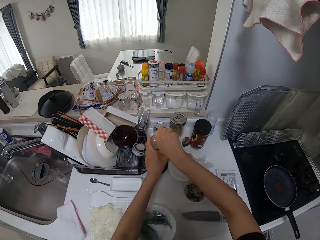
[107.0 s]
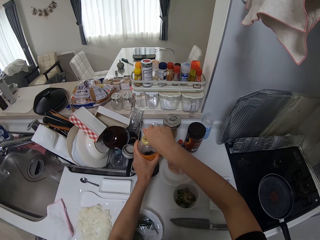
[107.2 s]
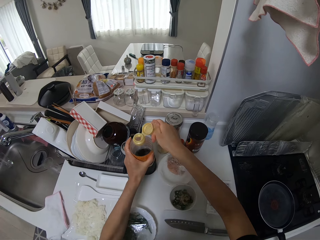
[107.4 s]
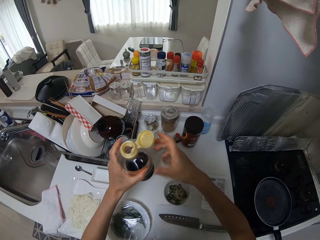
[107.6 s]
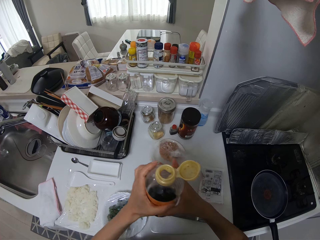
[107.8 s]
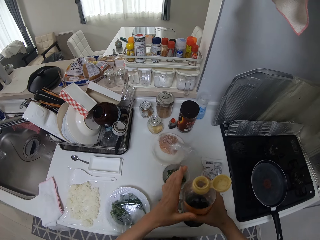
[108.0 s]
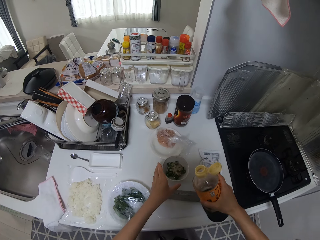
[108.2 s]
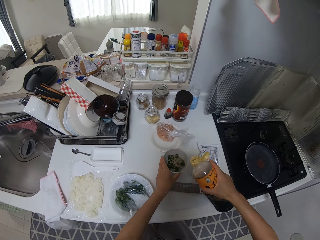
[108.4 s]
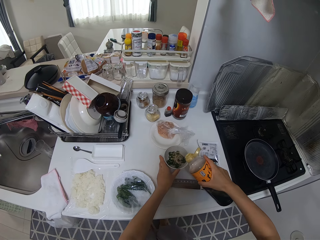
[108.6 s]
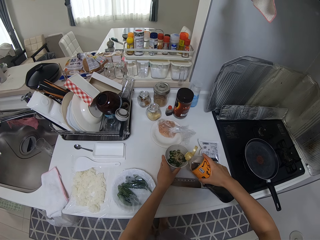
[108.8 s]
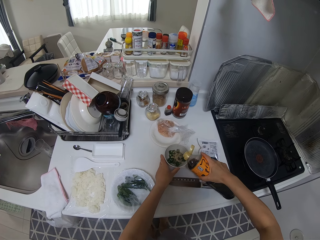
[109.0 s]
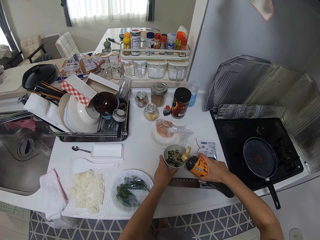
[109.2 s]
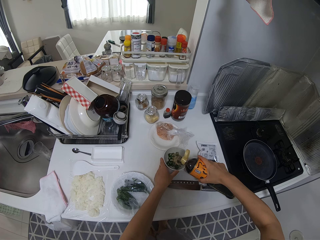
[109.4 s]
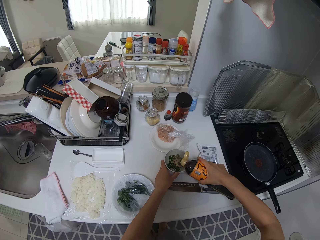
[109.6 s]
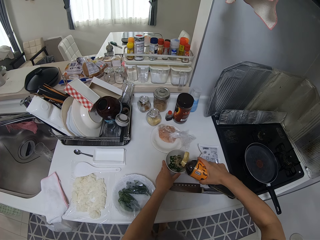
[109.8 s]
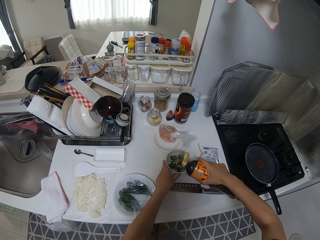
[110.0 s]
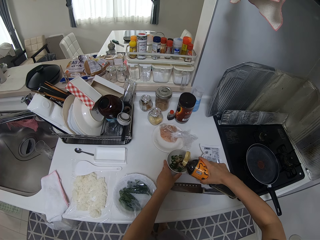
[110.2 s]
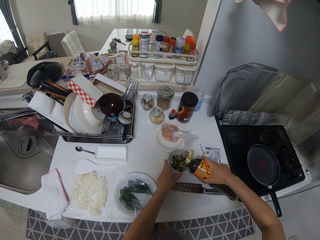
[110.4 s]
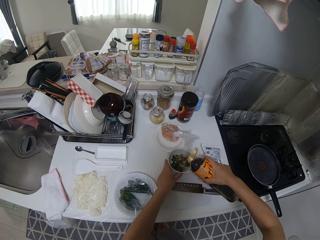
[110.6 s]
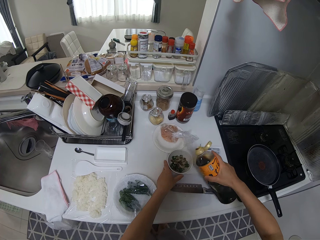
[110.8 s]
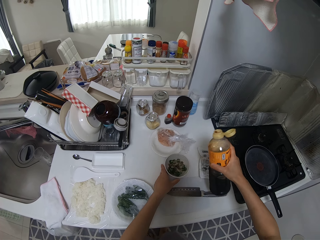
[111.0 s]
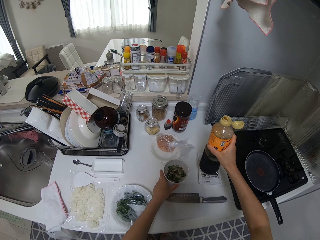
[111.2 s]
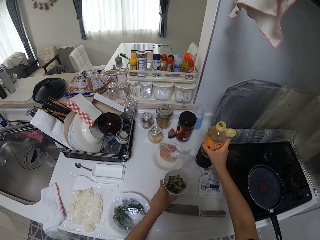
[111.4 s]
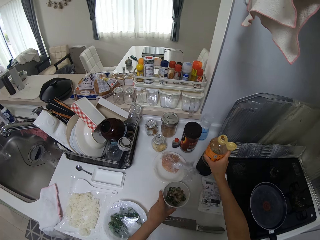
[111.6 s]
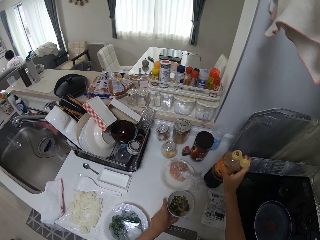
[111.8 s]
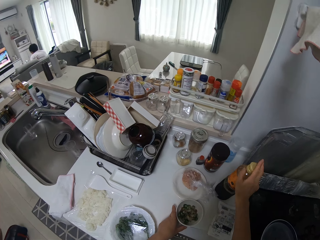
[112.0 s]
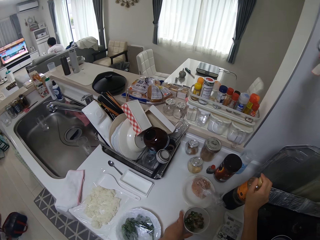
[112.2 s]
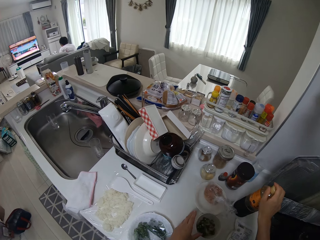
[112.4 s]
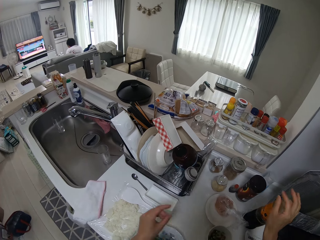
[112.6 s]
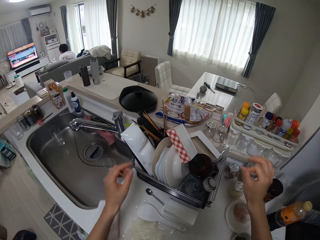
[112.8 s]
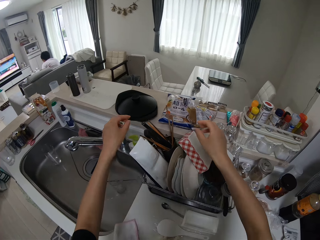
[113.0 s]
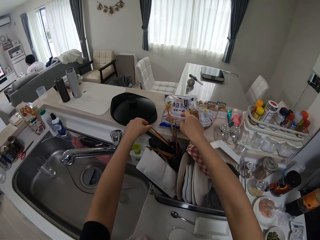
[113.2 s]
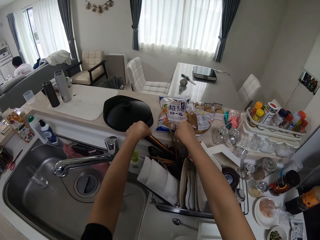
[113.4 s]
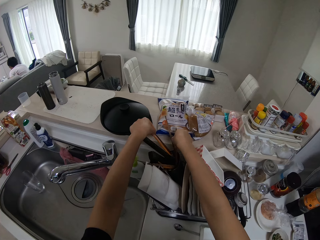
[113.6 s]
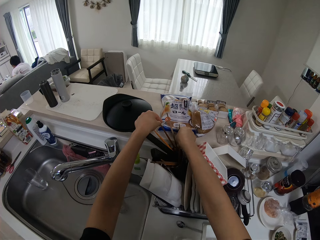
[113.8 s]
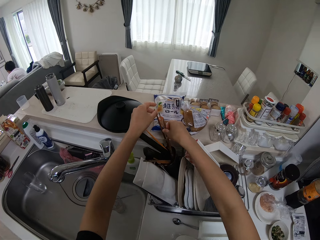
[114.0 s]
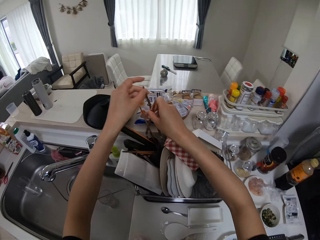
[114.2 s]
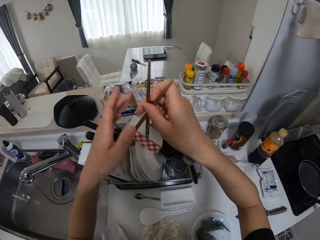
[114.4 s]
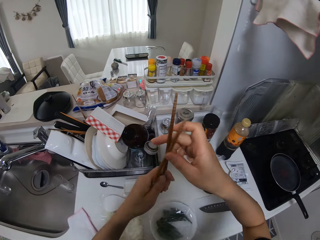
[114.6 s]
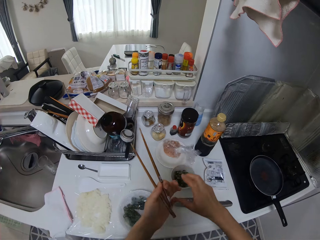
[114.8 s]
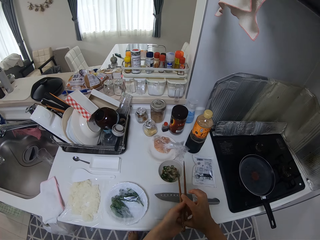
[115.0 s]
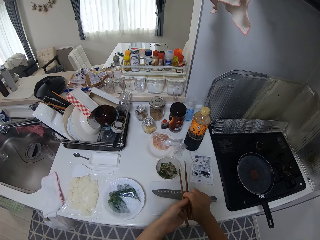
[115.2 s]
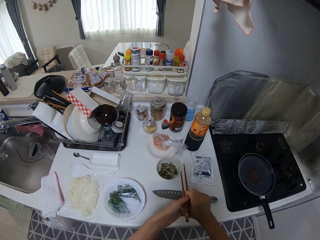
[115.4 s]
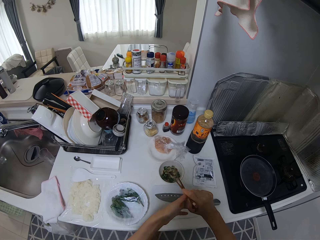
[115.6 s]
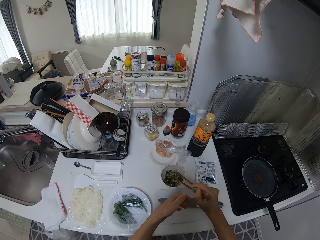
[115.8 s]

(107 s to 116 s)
The camera wearer opens the vinegar bottle on the kitchen surface. She pours liquid from the bottle into the plate. She drops the bottle on the wash sink and closes the bottle with her right hand. She picks up chopsticks from the rack. She adjusts the chopsticks in her hands.

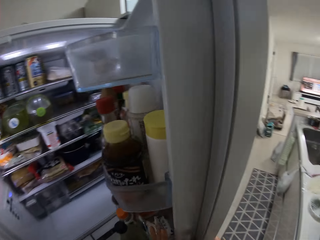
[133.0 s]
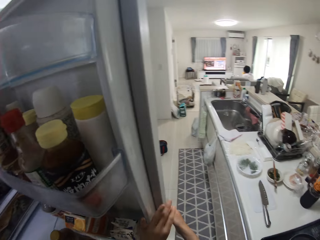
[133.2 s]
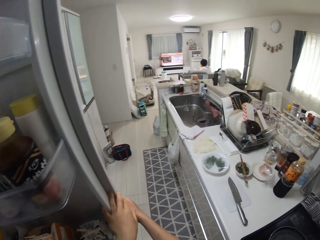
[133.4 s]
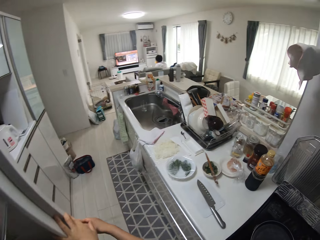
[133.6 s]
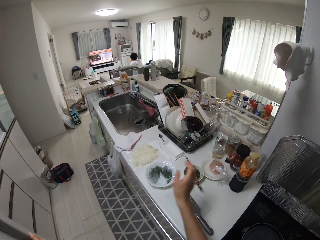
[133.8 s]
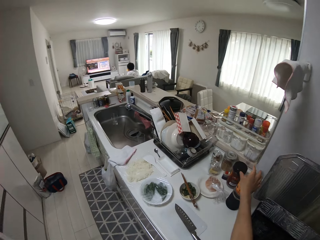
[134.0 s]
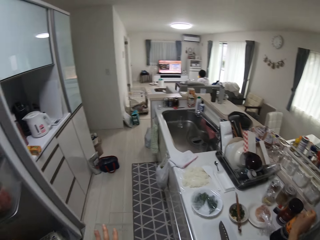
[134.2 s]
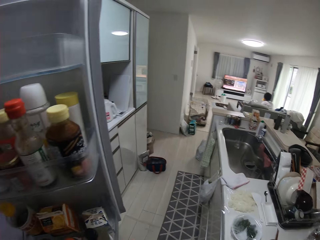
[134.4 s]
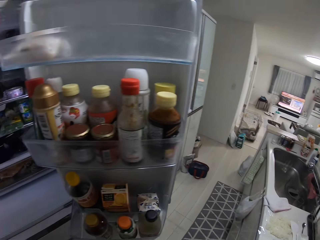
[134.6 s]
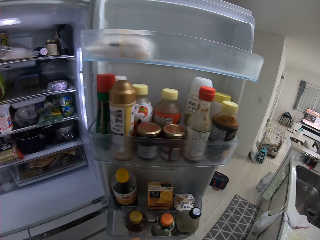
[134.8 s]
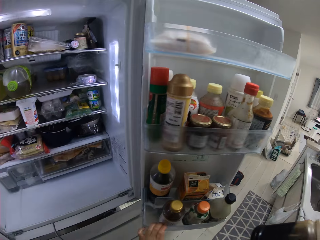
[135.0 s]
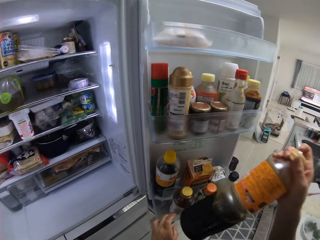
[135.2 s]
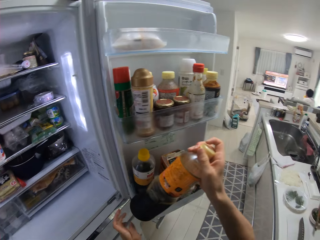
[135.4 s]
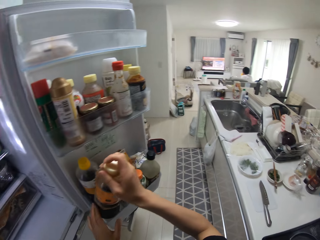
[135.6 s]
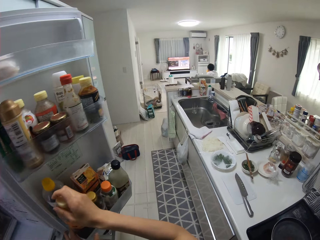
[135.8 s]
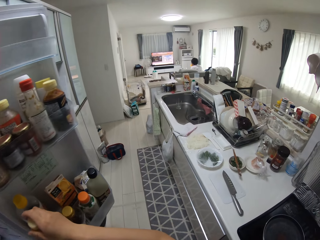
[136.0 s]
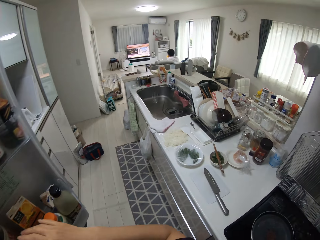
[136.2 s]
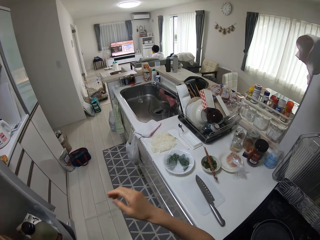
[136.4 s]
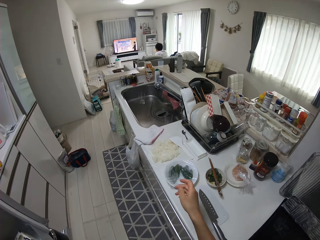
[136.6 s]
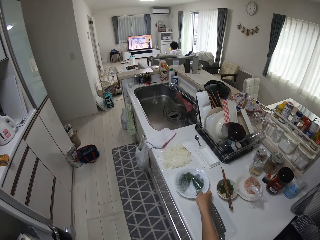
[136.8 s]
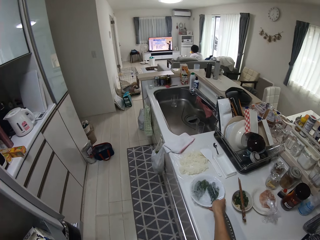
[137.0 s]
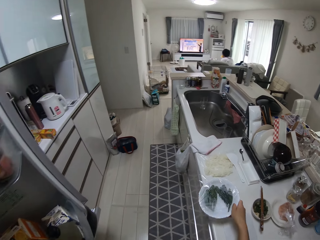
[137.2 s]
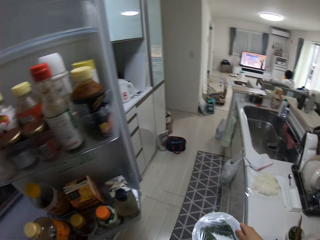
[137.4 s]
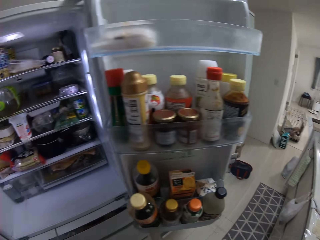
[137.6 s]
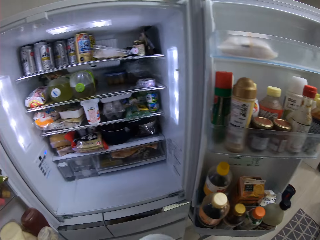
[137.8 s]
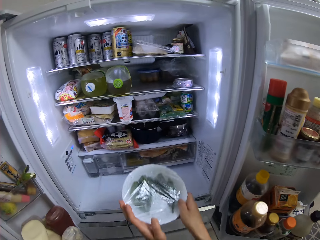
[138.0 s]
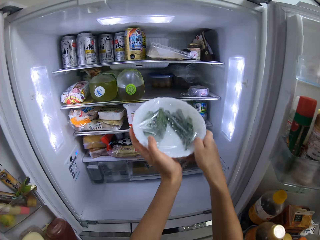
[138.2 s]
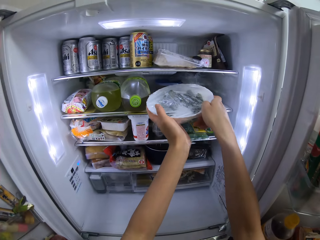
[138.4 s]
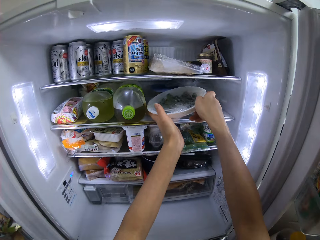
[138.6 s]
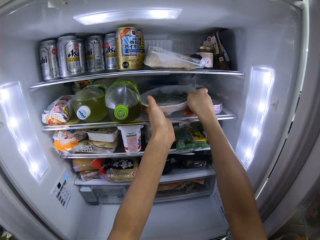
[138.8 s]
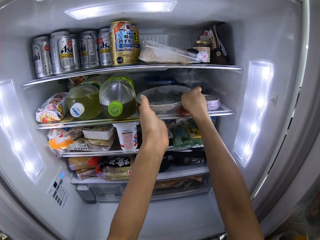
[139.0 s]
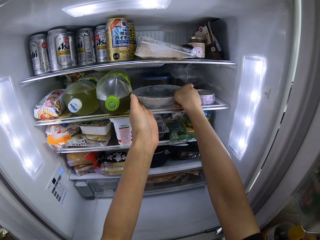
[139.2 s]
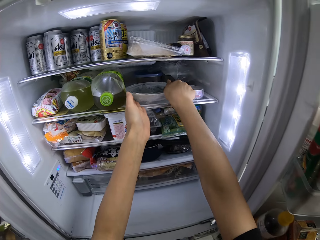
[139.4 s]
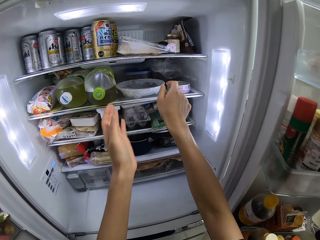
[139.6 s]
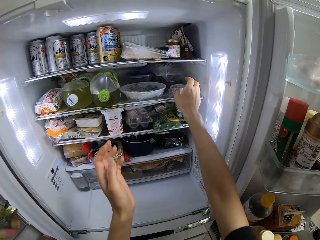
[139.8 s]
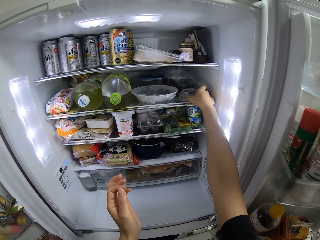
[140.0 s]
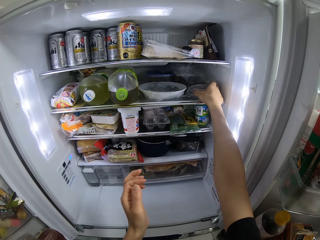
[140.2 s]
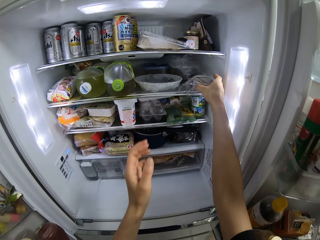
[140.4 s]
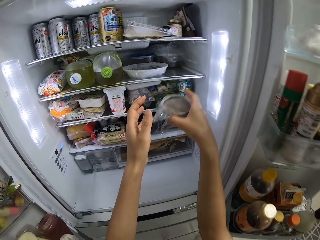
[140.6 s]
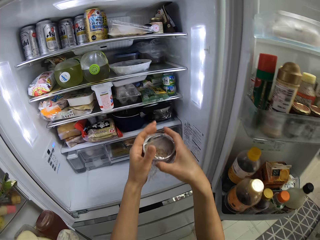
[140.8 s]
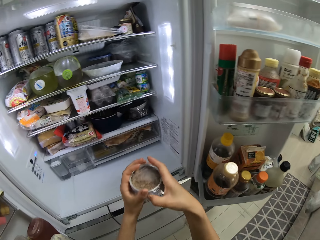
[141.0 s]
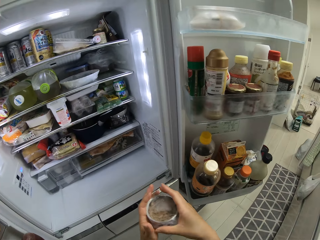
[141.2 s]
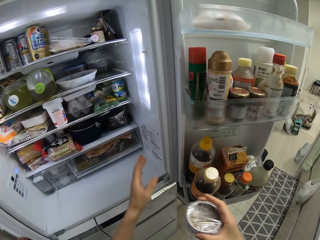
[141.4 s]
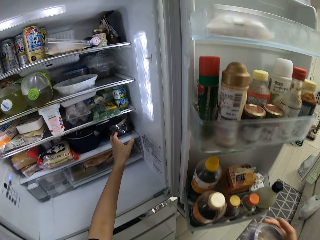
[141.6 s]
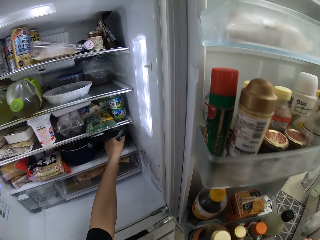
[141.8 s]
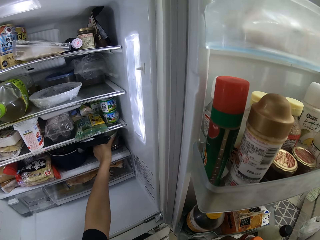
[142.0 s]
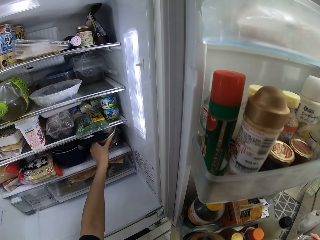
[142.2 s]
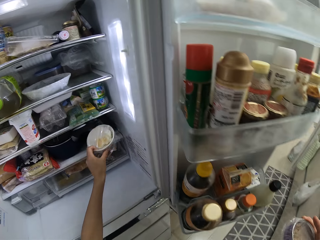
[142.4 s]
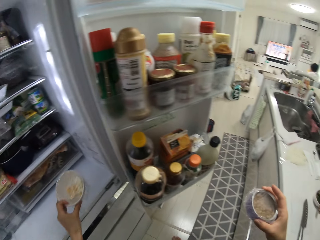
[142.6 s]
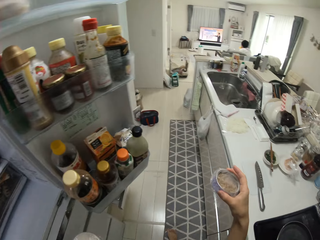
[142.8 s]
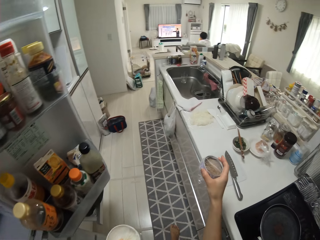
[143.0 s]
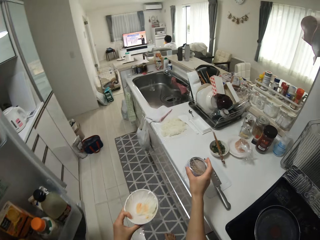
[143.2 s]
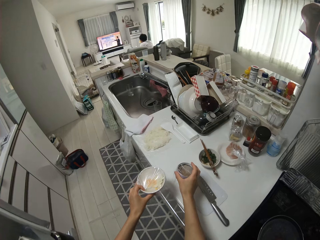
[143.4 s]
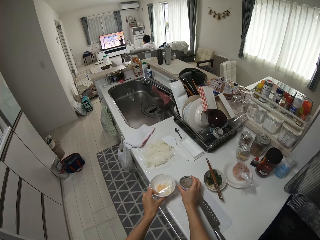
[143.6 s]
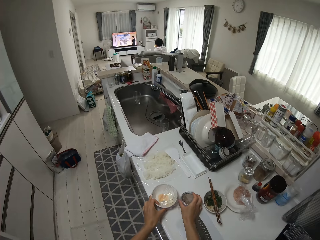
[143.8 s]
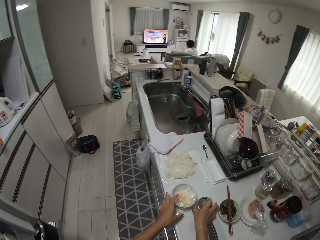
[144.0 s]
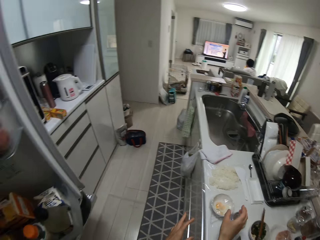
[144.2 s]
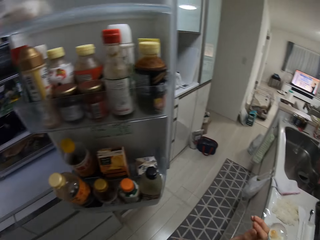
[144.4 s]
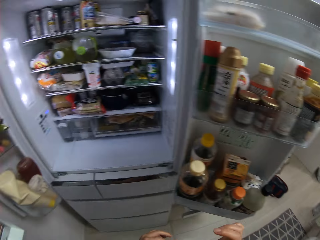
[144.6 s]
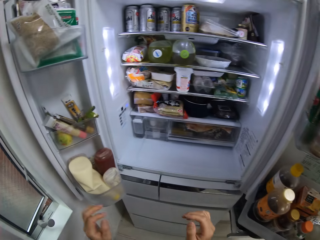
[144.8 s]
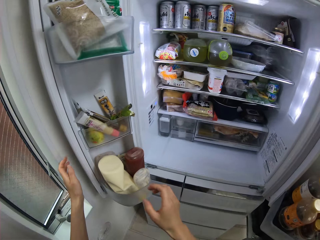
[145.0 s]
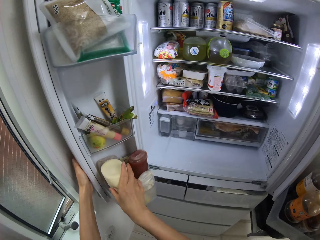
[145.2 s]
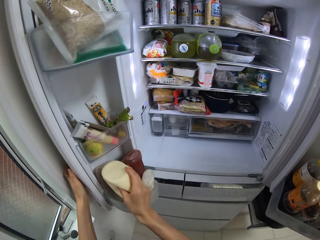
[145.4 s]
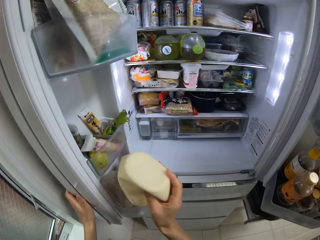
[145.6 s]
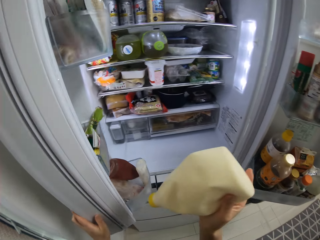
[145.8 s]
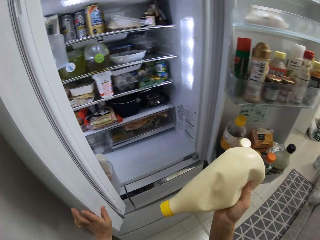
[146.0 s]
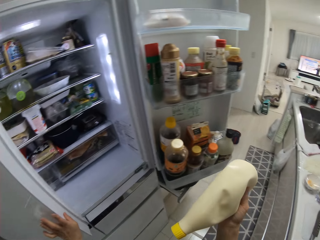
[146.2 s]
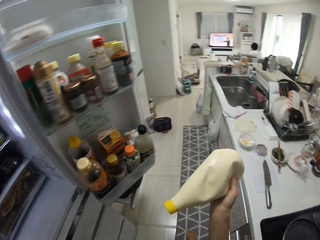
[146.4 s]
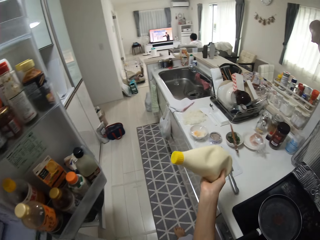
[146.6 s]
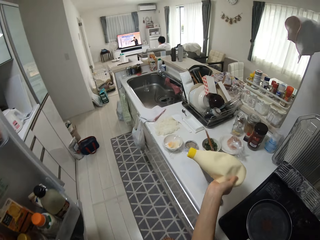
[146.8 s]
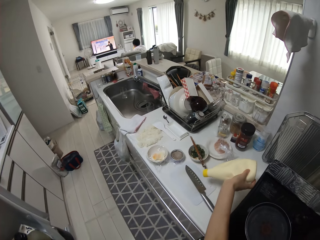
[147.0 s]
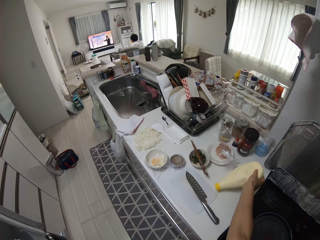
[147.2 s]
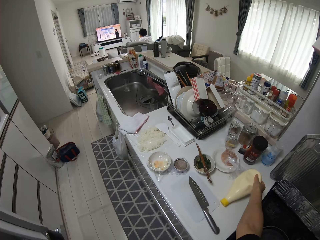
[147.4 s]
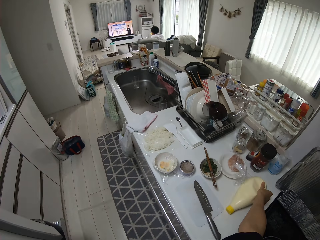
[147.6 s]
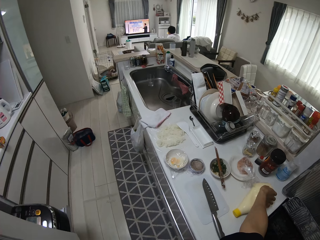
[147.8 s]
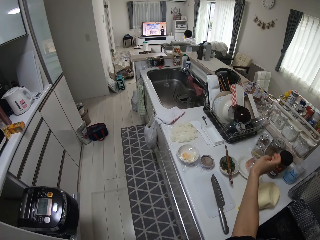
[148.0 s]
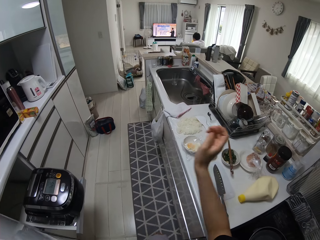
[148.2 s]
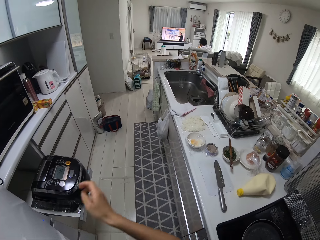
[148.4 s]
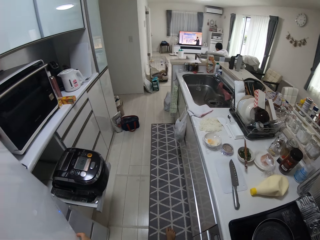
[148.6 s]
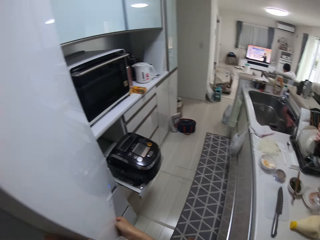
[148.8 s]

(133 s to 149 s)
The camera wearer picks up the vinegar bottle from the kitchen surface. They drop the bottle on the kitchen door. They pick up the nylon of the okra plate on the kitchen surface. They put the plate into the fridge. They pick up a food pack from the fridge. They pick up a plate of food from the fridge. They drop the food pack on the kitchen surface. They drop the plate of food on the kitchen surface. They turn around. They pick up a mayonnaise bottle from the fridge. They close the fridge. They drop the bottle on the kitchen surface.
